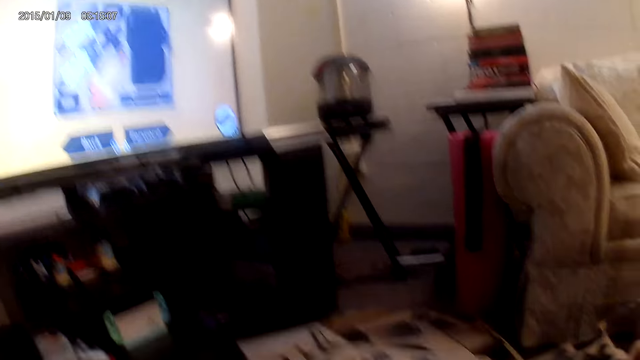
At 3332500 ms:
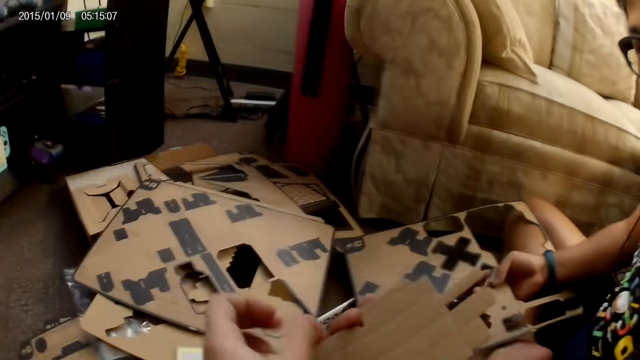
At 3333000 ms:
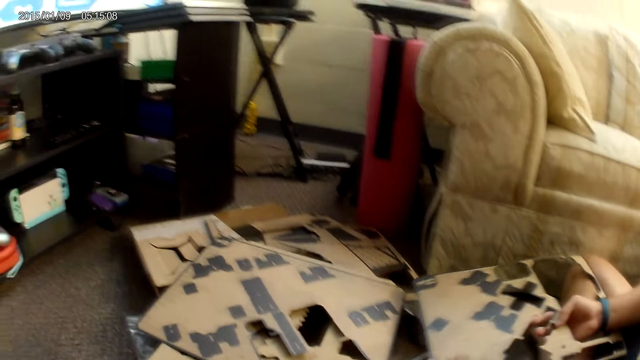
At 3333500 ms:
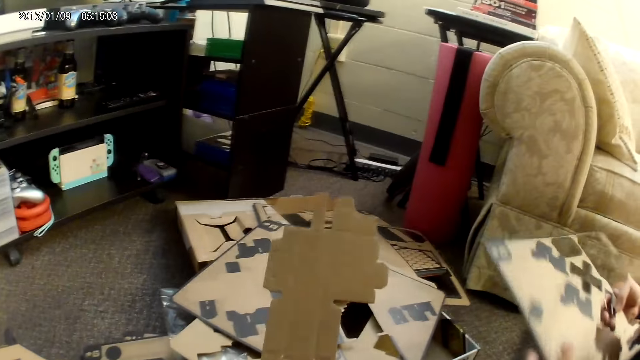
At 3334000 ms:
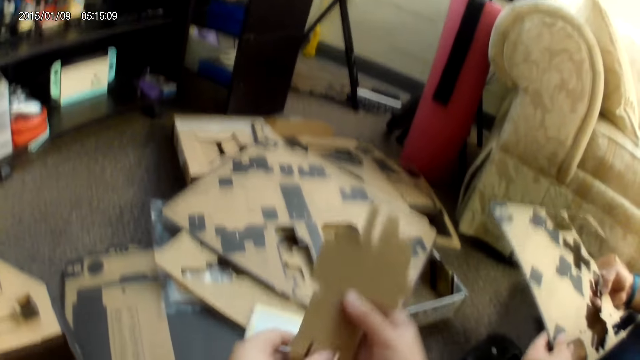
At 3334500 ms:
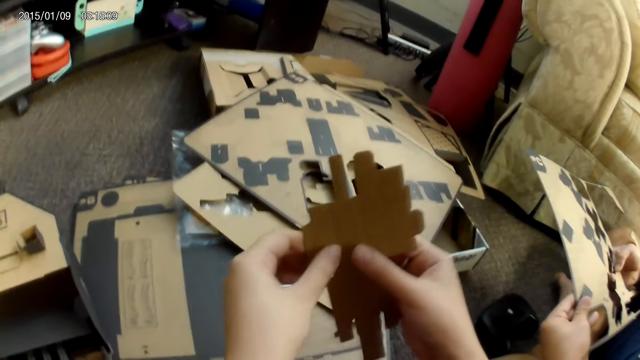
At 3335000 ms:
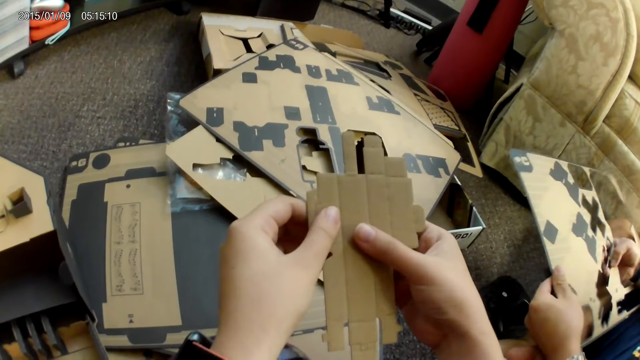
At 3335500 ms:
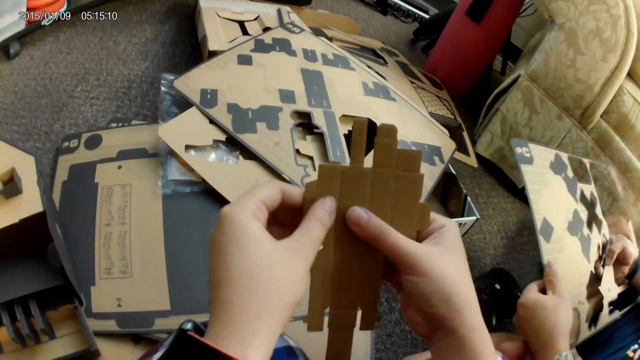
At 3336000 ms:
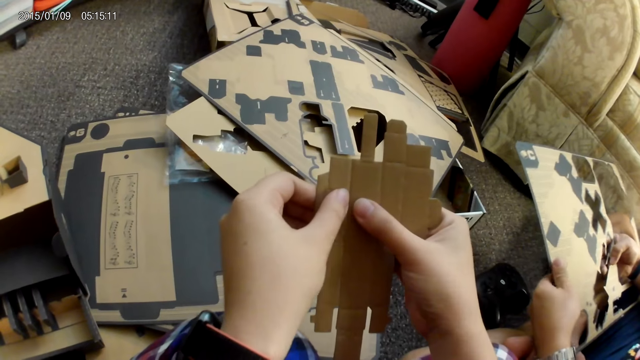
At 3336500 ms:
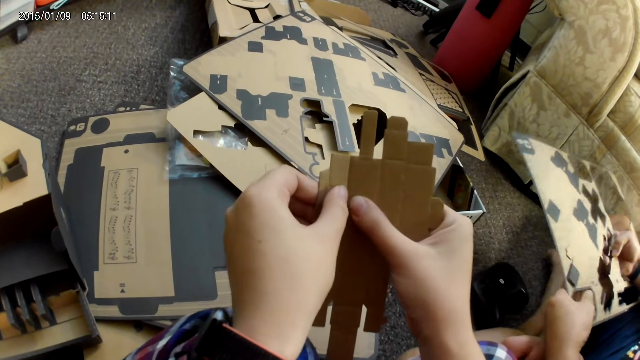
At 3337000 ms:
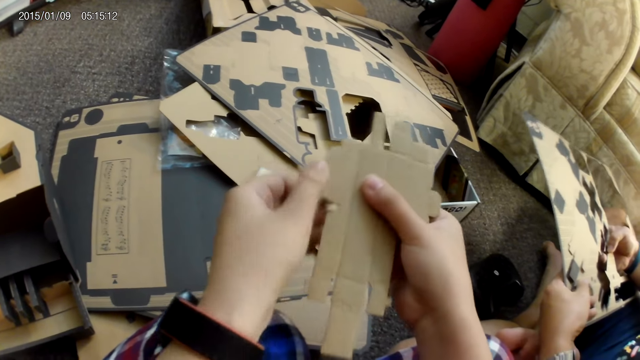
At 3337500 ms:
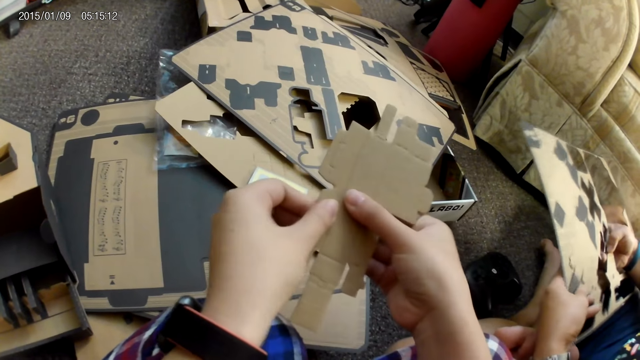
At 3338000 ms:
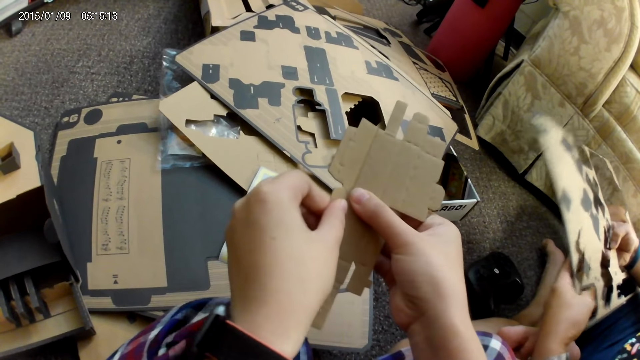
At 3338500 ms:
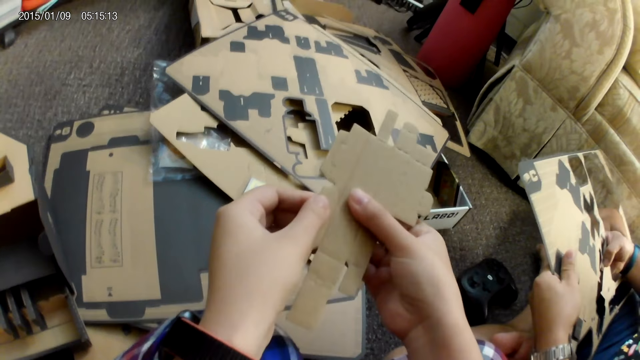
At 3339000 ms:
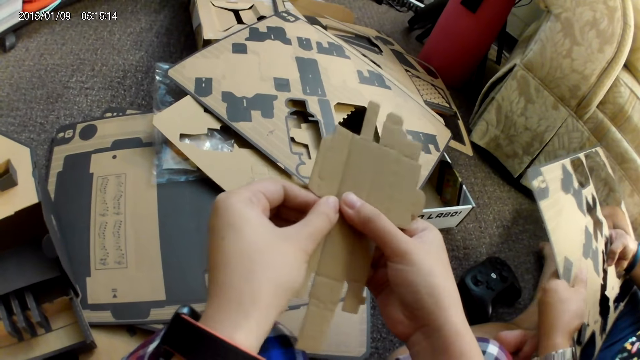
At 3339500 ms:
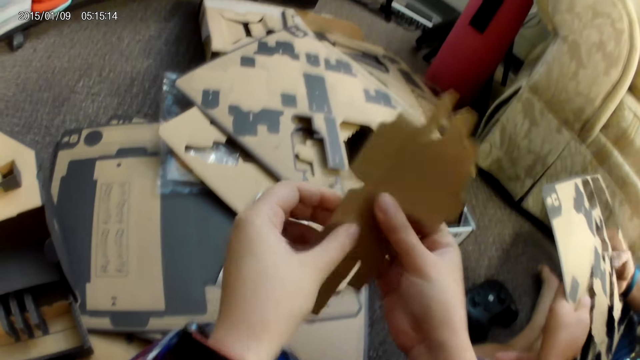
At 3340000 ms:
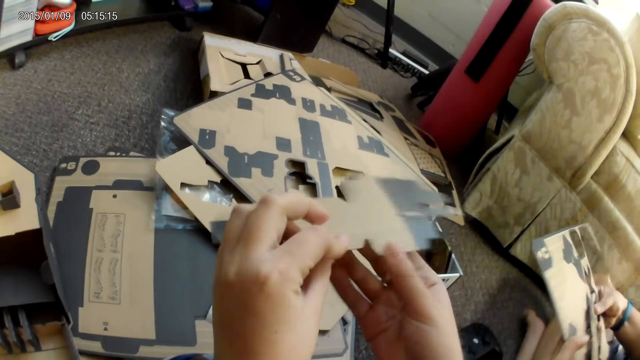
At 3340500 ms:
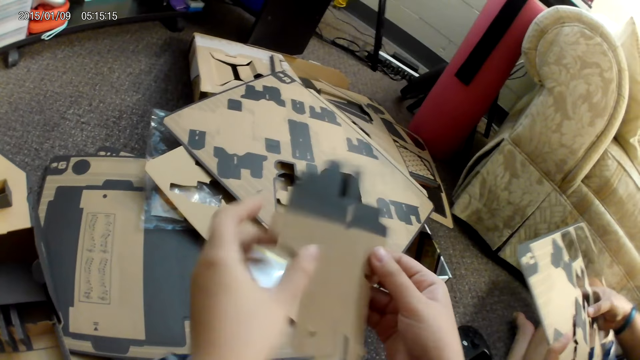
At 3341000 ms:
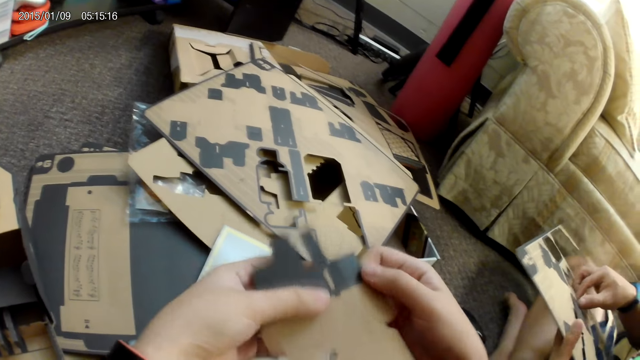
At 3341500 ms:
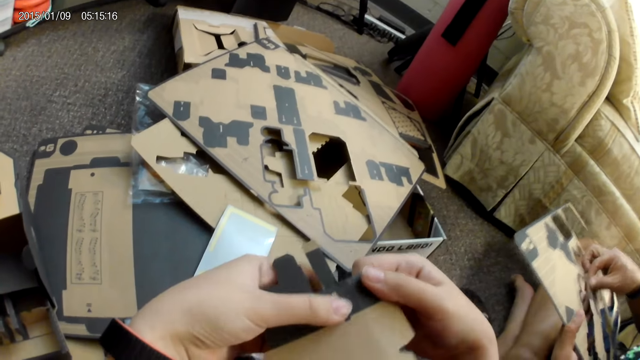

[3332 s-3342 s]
The camera wearer looks at a game part. They hold the cardboard with two hands. They adjust the cardboard with both hands.

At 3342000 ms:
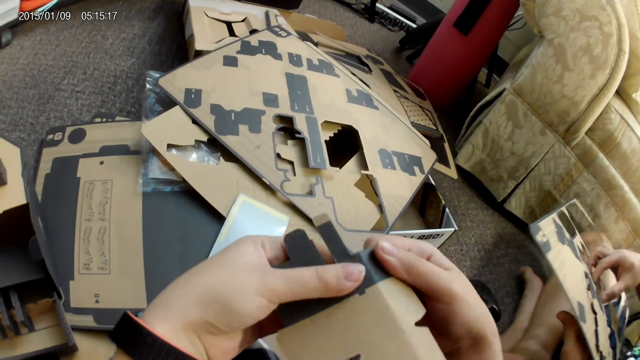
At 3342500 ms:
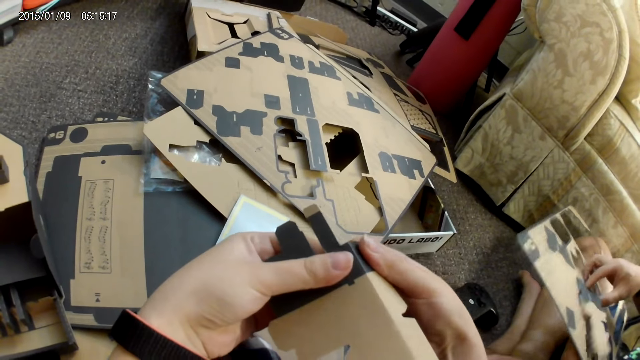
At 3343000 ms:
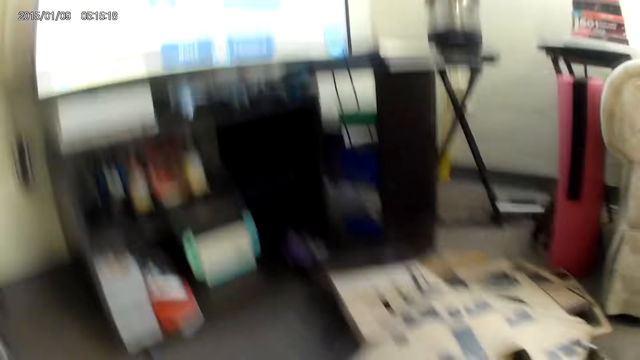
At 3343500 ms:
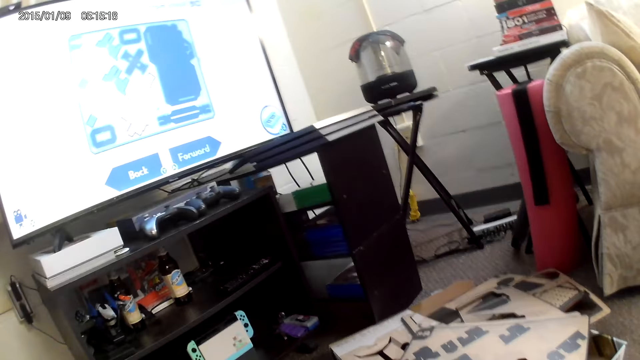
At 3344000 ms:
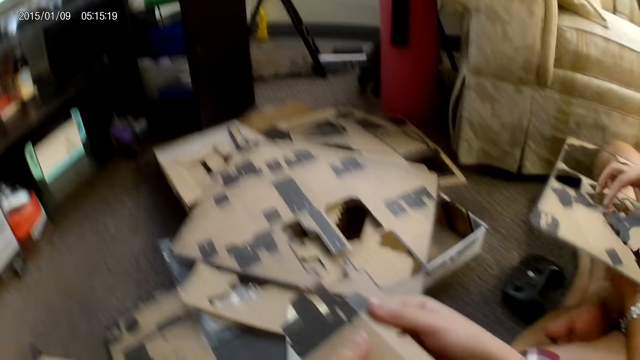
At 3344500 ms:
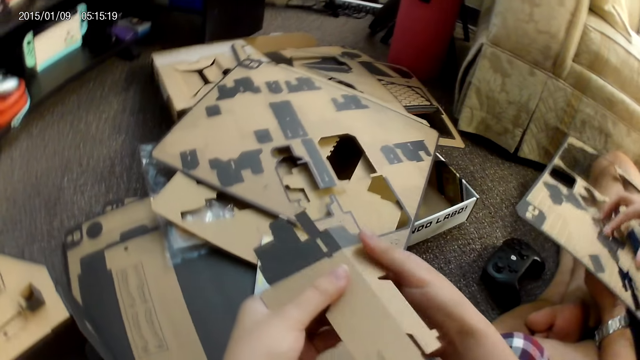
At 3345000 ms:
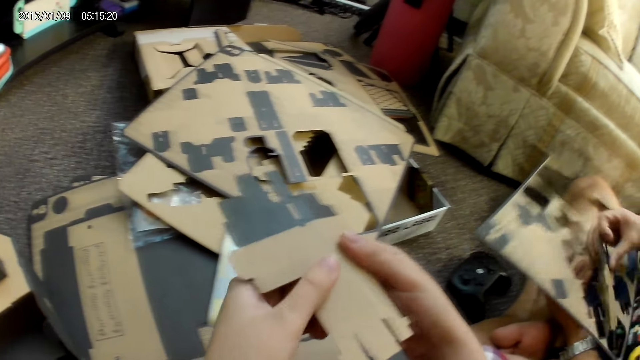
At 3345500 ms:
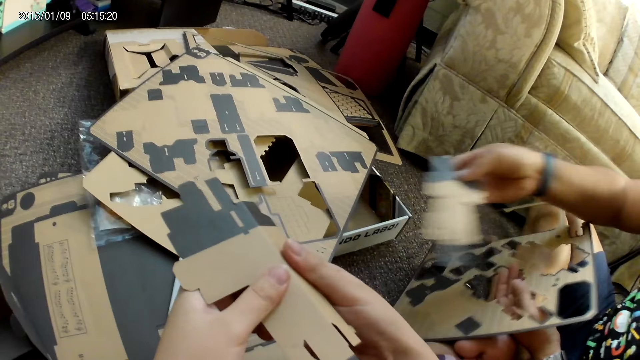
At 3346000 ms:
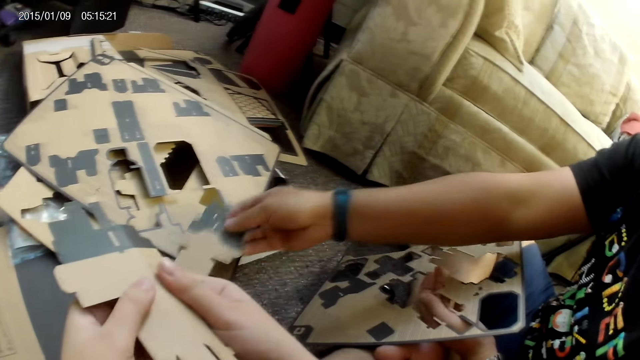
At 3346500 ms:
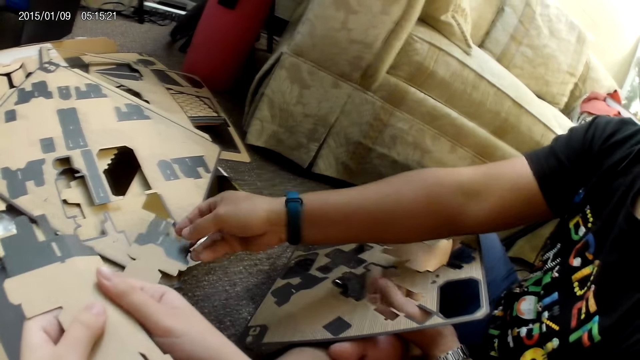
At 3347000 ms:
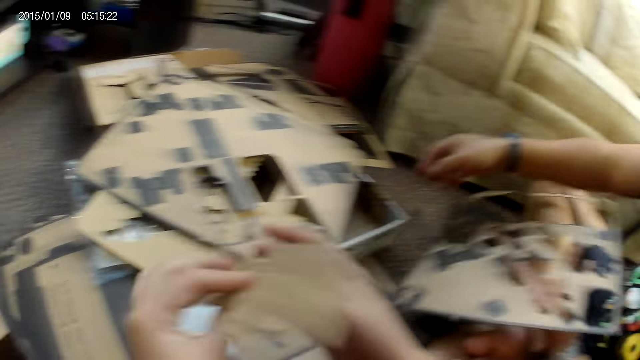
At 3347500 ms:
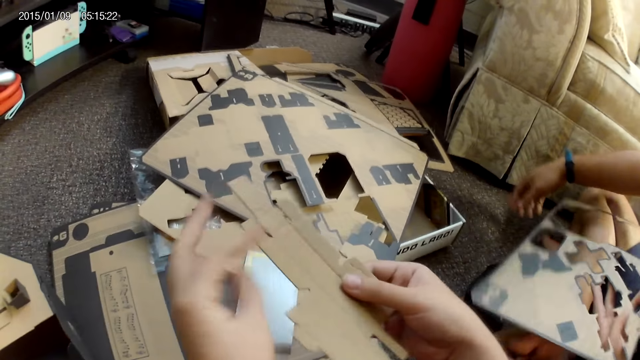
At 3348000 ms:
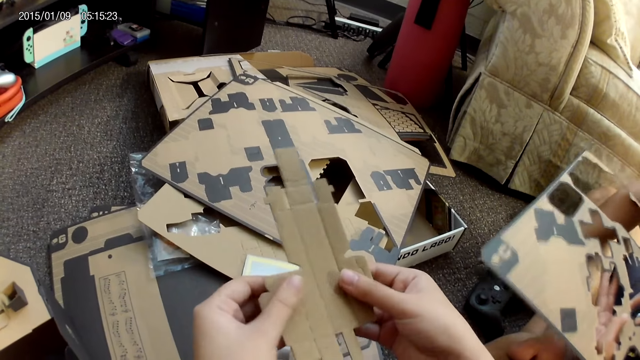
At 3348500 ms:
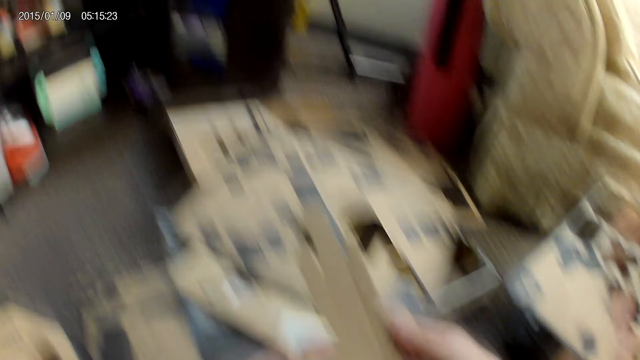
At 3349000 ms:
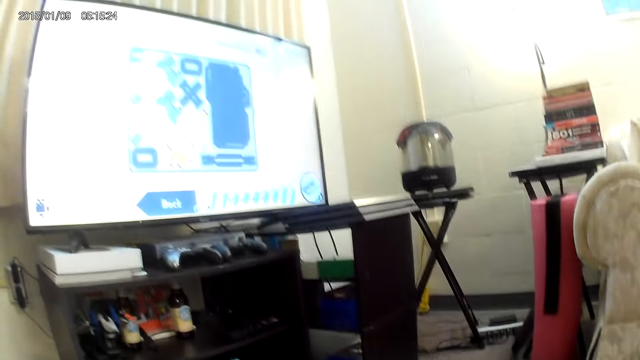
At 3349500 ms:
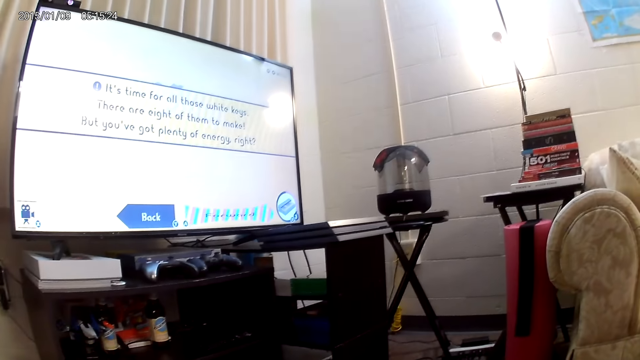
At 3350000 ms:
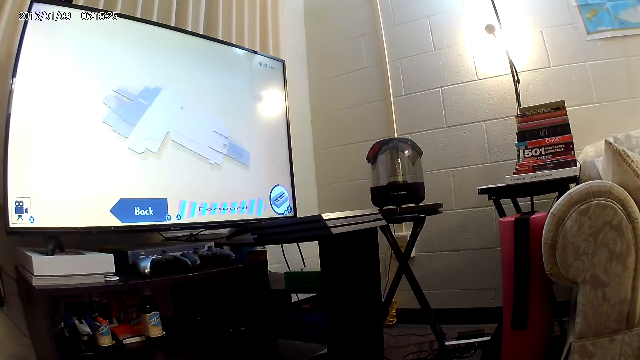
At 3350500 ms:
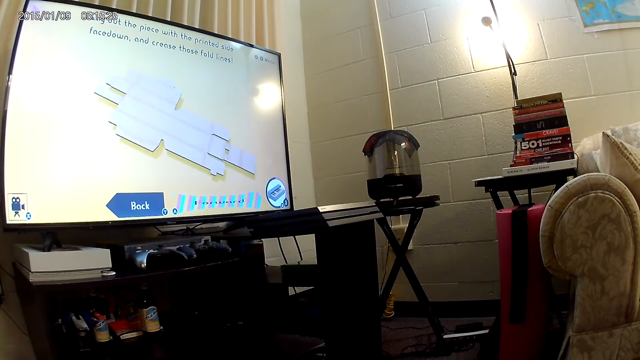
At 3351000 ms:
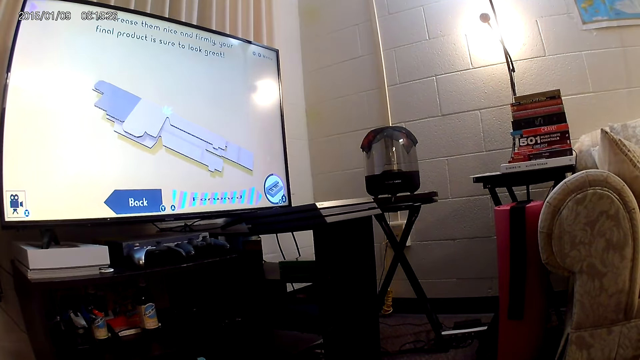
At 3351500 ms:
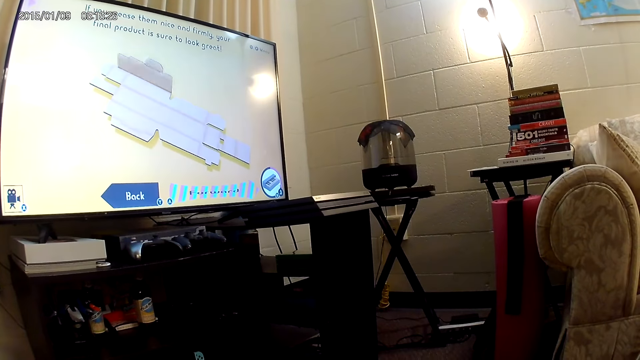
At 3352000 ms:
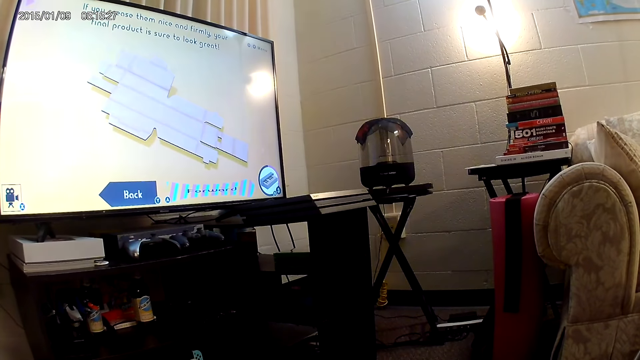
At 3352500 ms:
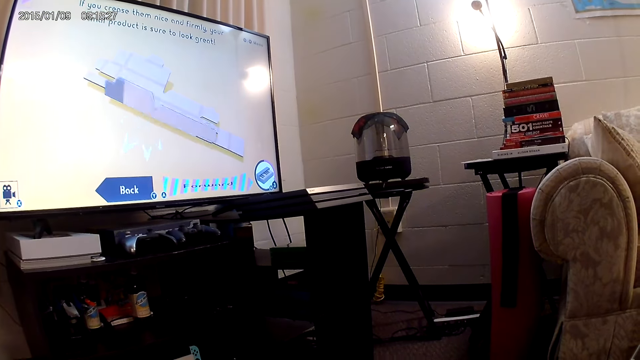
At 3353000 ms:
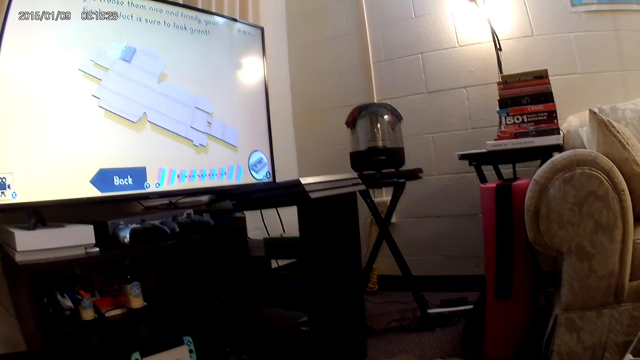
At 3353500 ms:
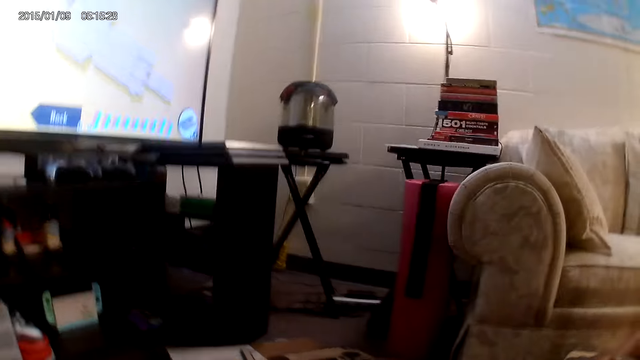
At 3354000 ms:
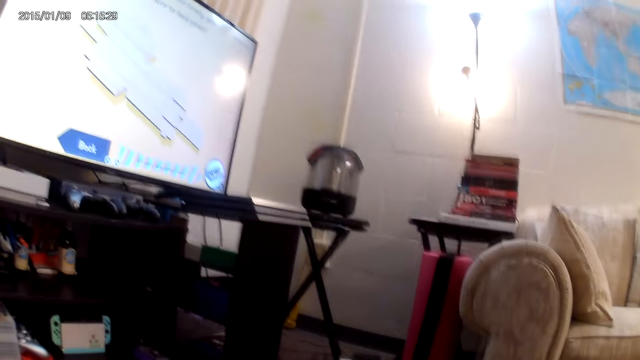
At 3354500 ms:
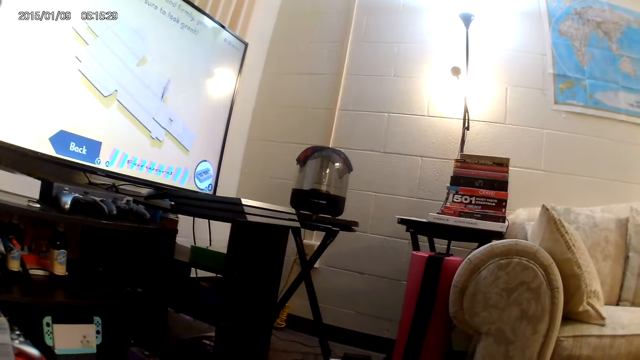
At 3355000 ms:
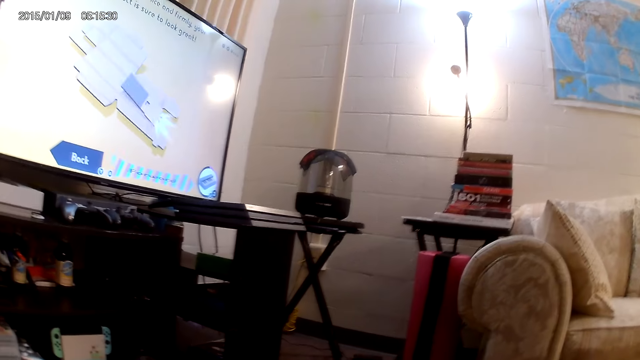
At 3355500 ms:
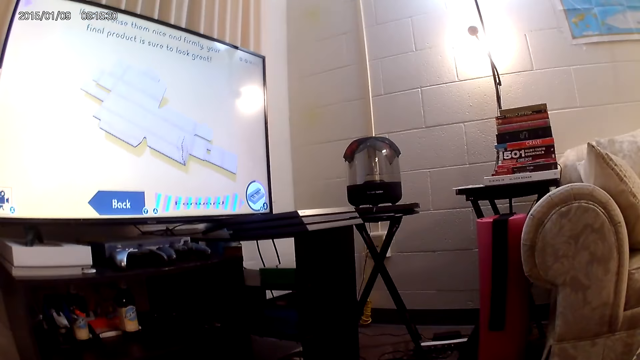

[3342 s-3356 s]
The camera wearer converses with a man. The man drops a cardboard on a stack of cardboards on the floor with his right hand. The camera wearer tilts a game part with both hands. The man picks up a controller with his right hand. The camera wearer looks around the house.
